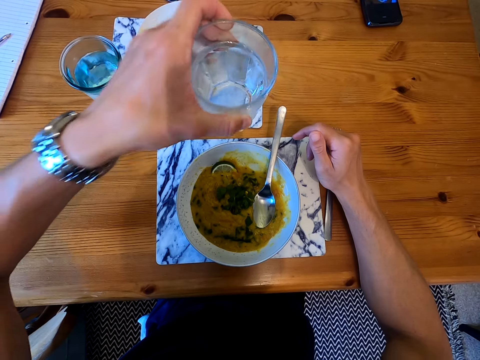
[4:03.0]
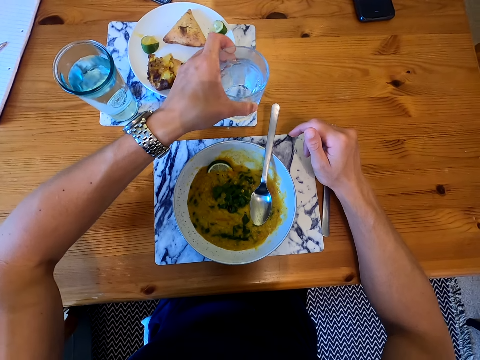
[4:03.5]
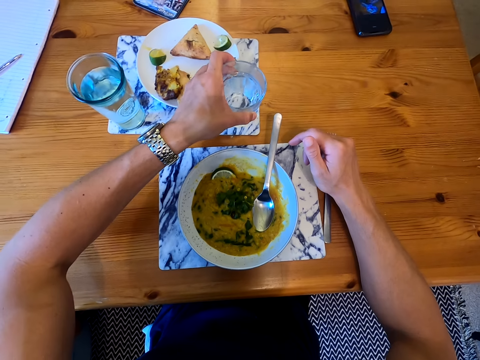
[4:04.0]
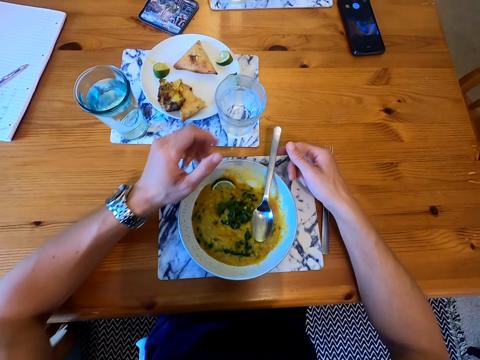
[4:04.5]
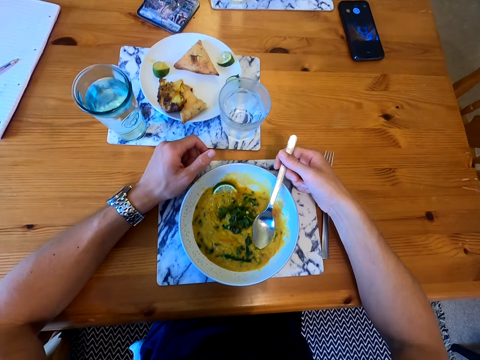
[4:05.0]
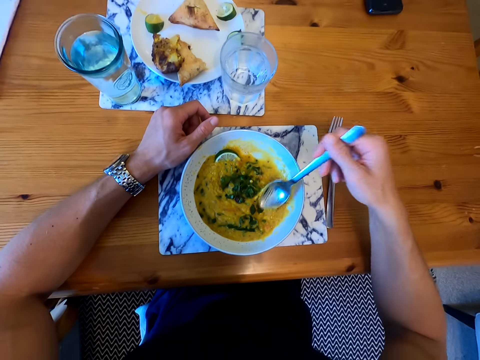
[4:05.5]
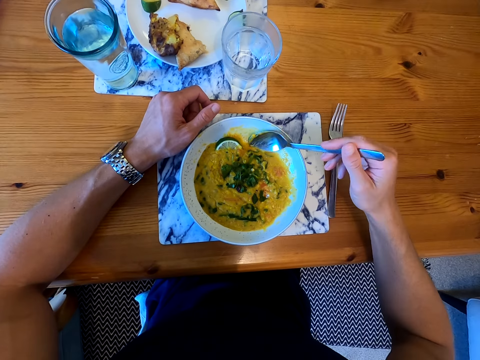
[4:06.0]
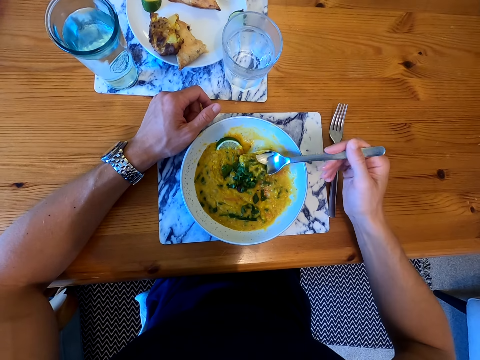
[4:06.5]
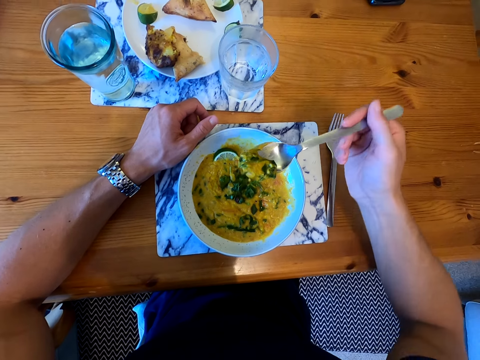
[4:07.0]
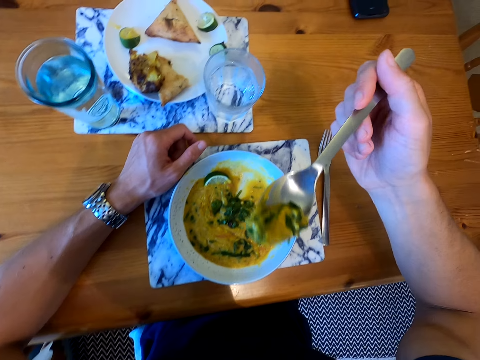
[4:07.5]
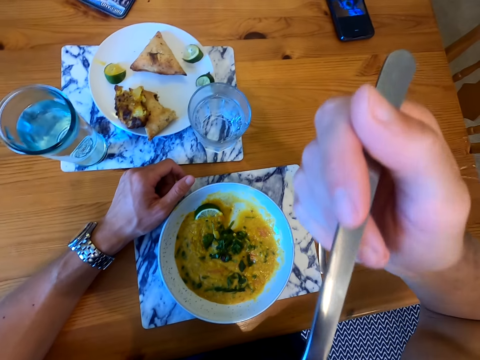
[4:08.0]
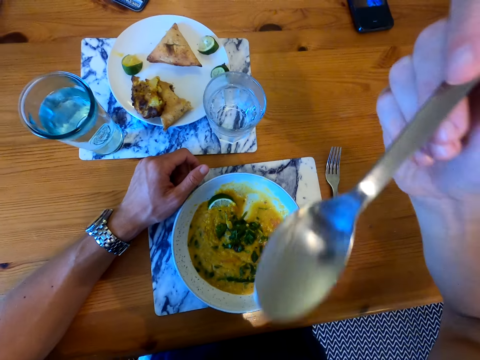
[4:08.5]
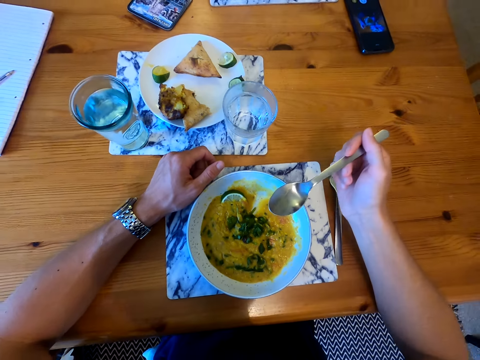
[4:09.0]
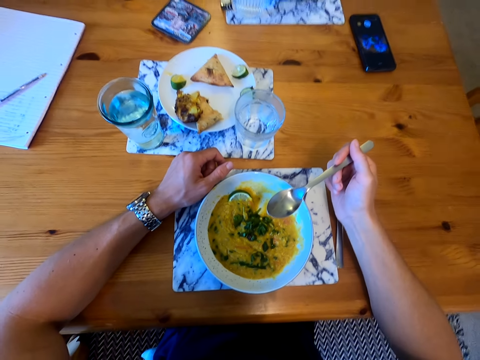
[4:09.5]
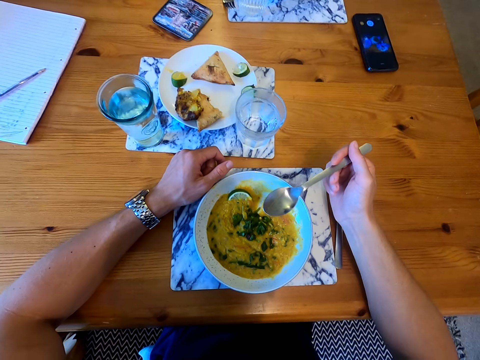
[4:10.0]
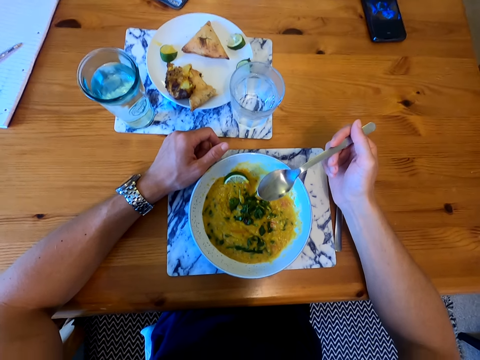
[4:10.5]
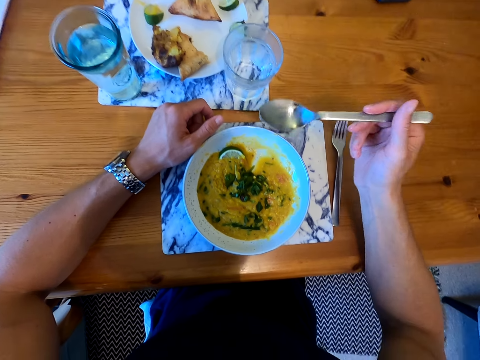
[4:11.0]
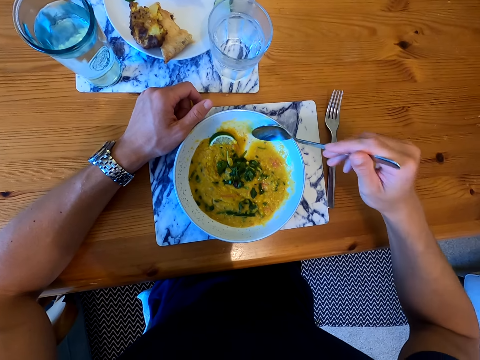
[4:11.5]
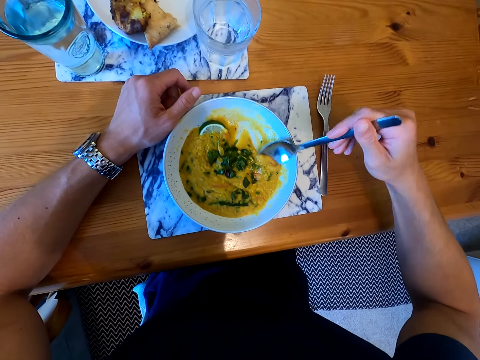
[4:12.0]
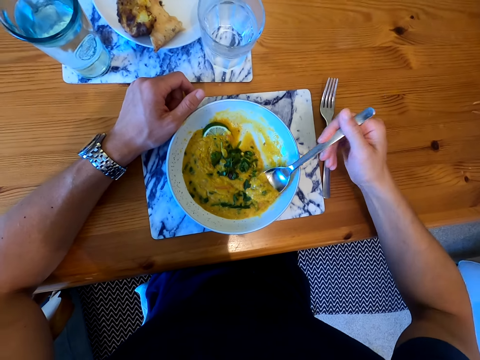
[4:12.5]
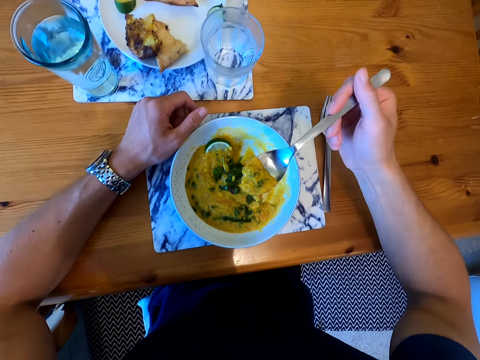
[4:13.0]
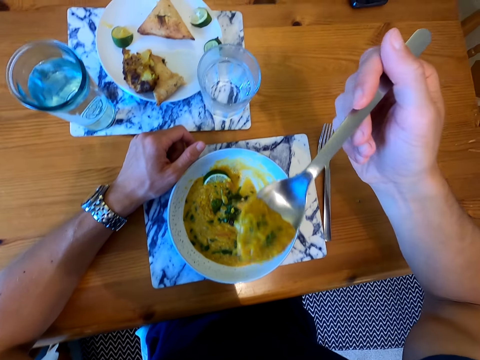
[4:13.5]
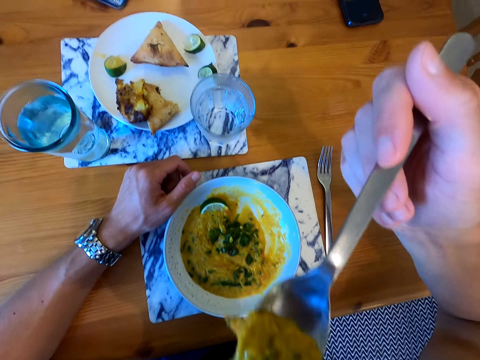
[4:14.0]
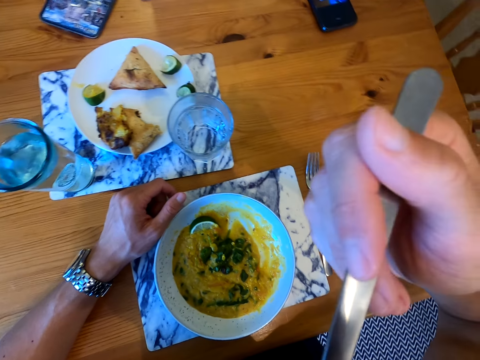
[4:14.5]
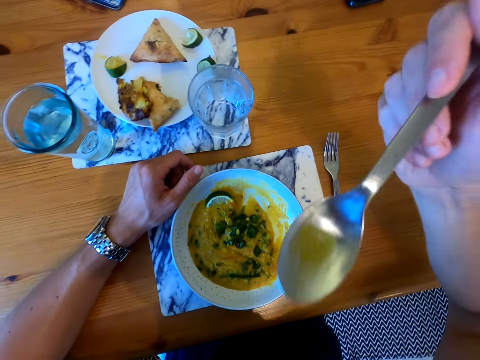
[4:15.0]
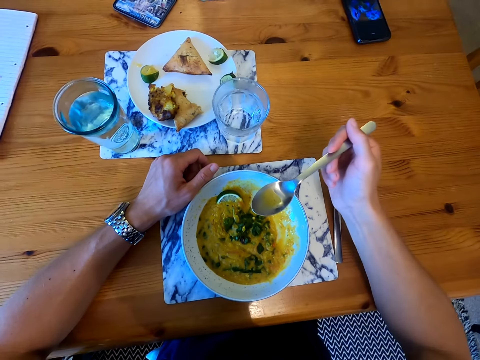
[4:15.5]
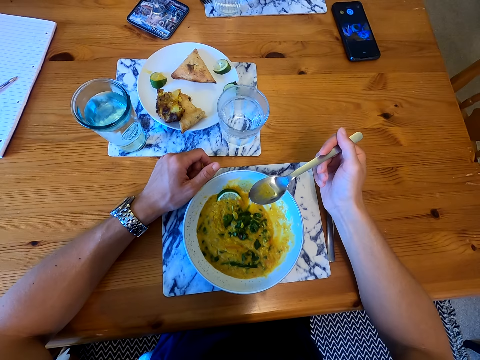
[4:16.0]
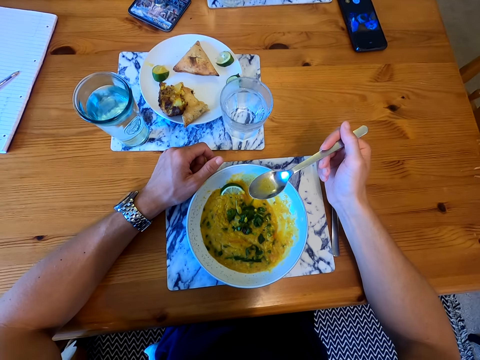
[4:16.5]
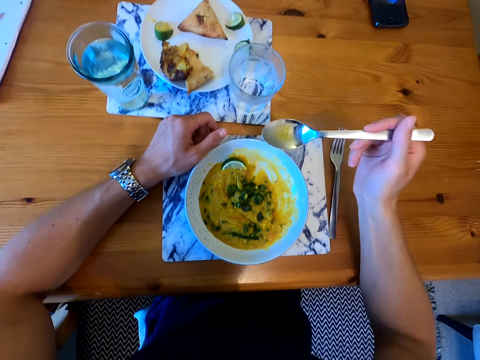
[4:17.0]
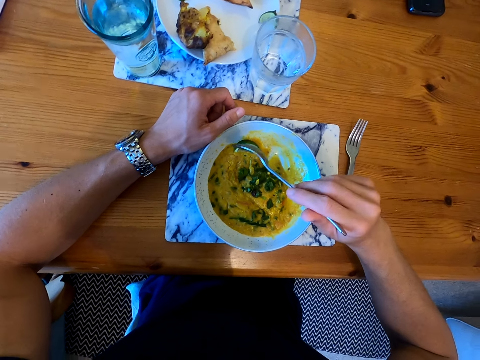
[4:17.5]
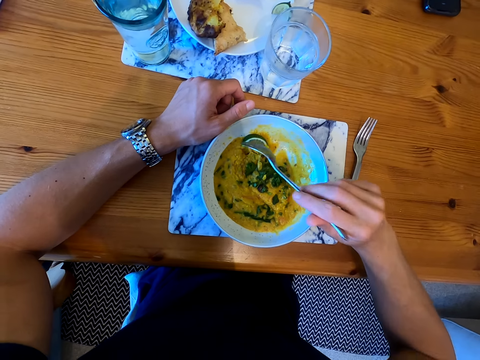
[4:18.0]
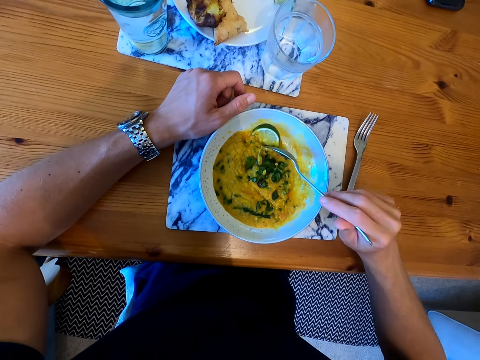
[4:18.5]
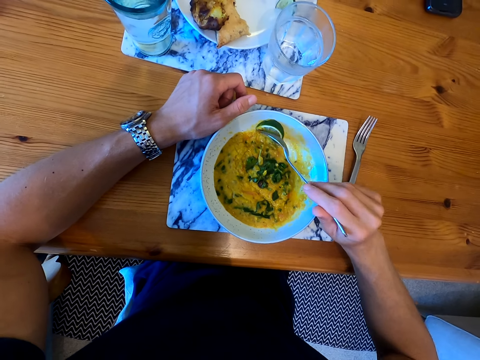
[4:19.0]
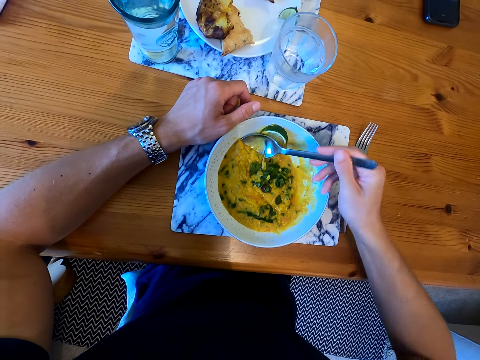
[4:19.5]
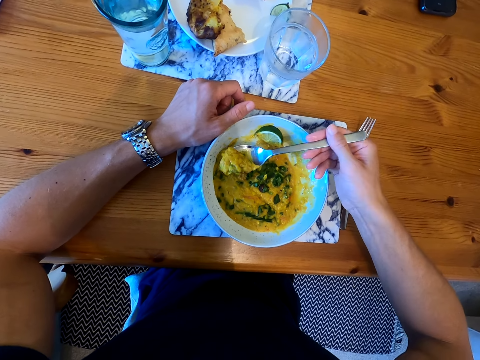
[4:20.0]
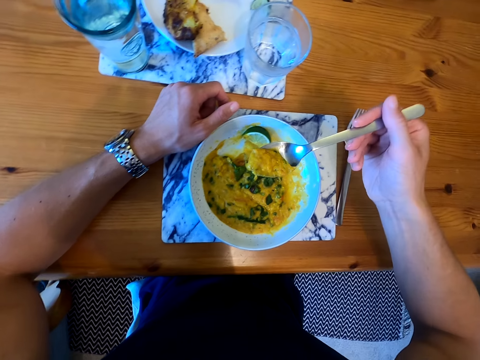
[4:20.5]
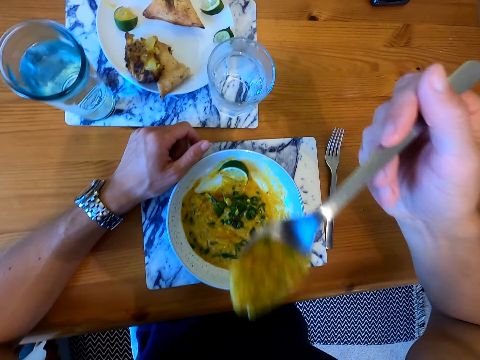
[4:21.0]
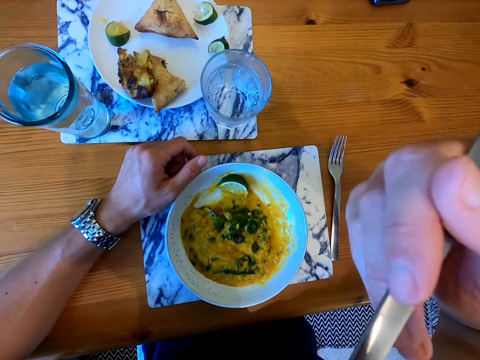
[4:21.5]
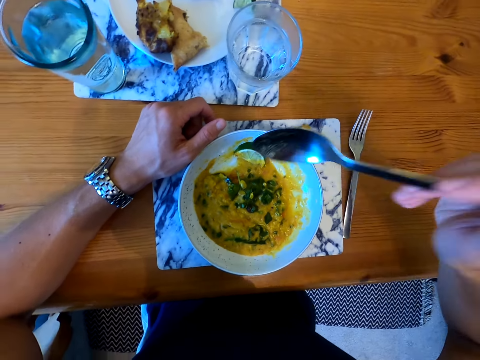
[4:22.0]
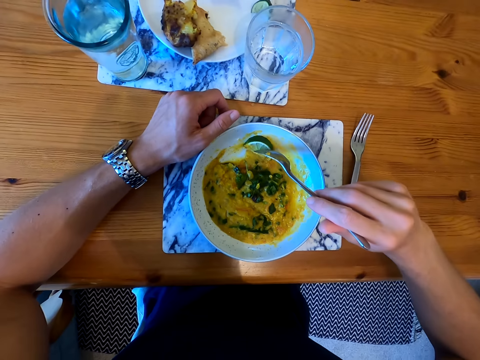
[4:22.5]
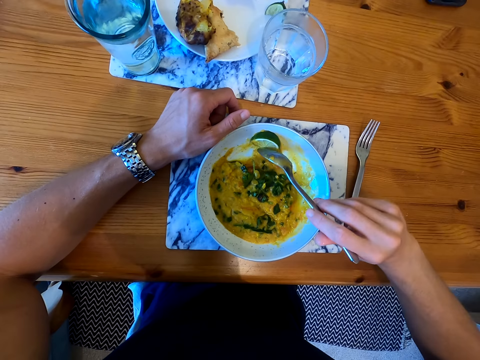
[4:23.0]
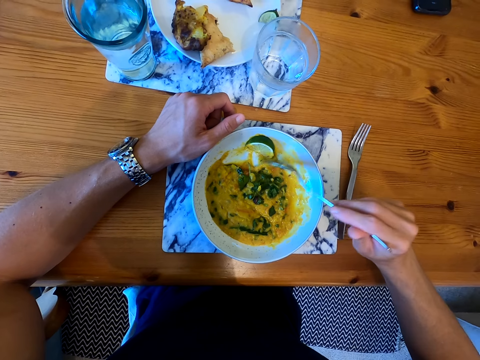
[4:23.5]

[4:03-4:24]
The camera wearer puts the glass on the table. They pick up the spoon. They pick the food with the spoon. They put the food in the mouth. They look at the food. They pick the food with the spoon. They put the food in the mouth. They move the hand. They pick the food with the spoon. They put the food in the mouth. They pick the food with the spoon.

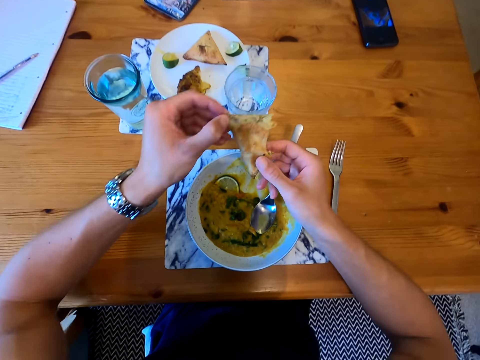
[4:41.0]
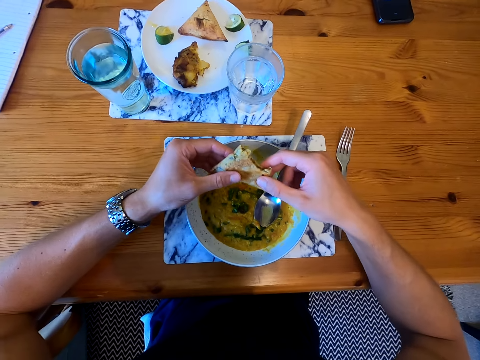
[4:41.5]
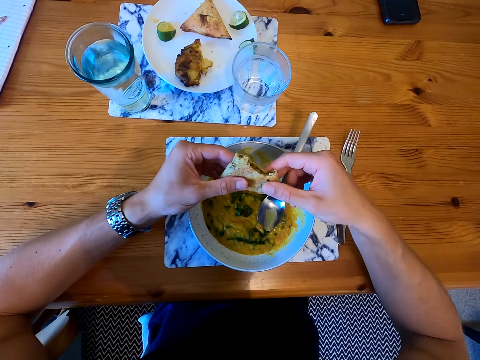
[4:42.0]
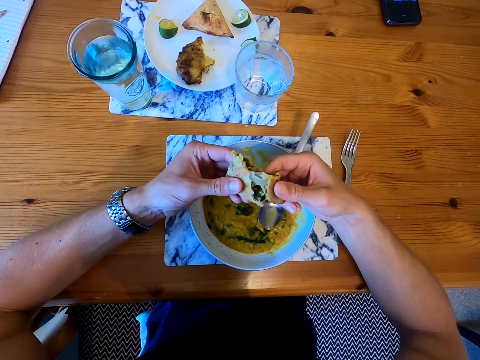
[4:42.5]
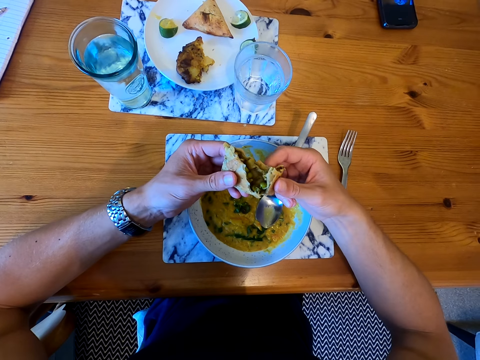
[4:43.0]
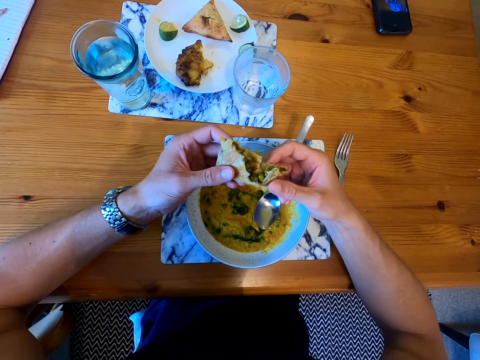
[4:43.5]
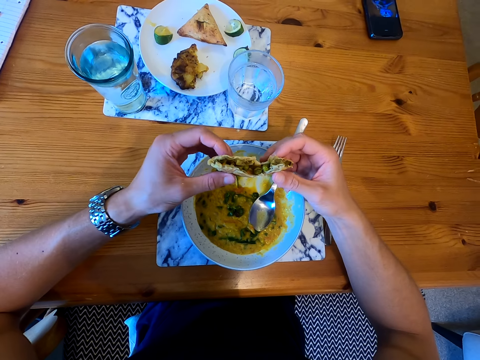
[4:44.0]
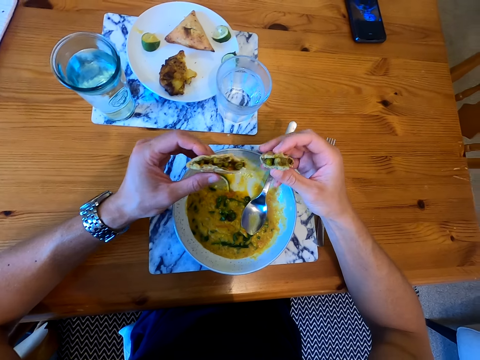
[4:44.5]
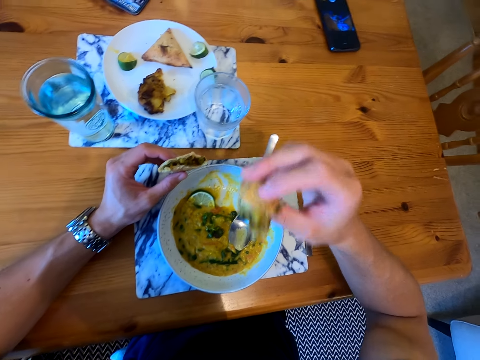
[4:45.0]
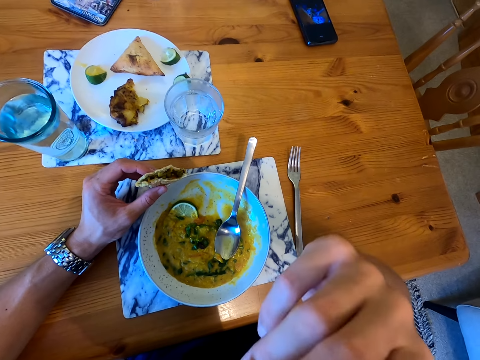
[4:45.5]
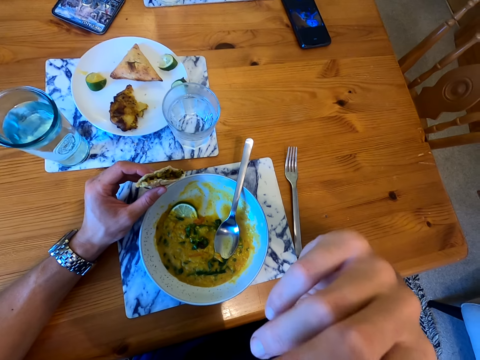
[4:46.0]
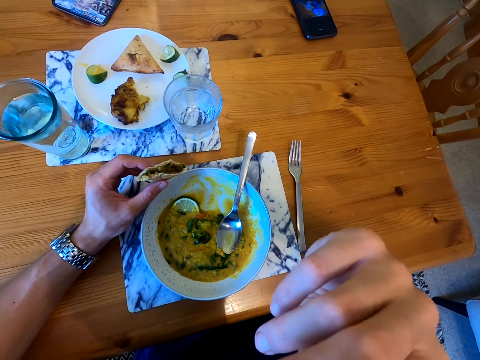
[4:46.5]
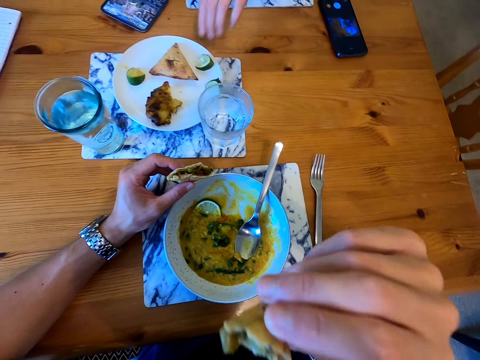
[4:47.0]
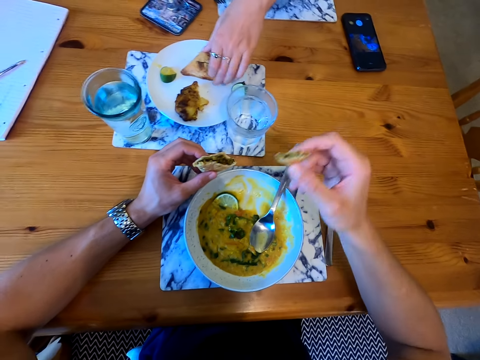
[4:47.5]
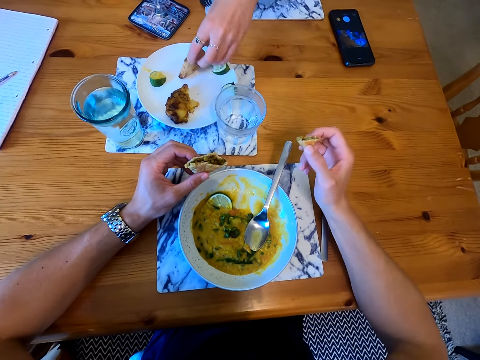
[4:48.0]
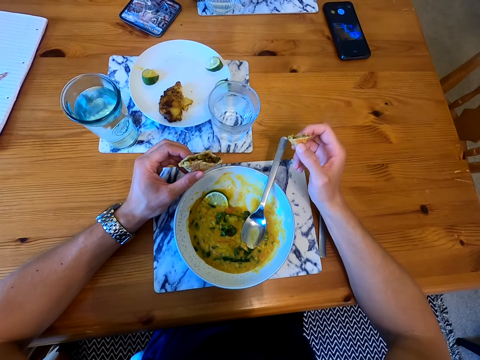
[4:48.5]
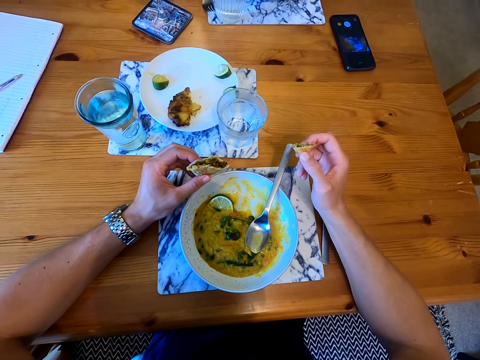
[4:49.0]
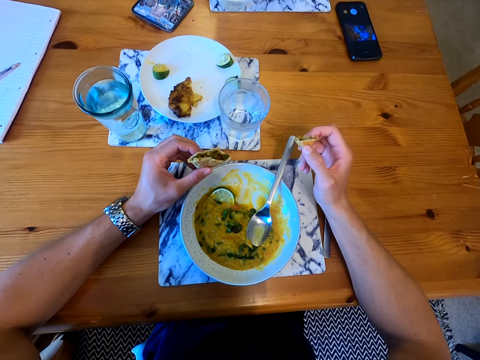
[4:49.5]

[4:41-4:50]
The camera wearer cuts the pastry. They eat the pastry. A lady picks up the pastry. The camera wearer looks around.
